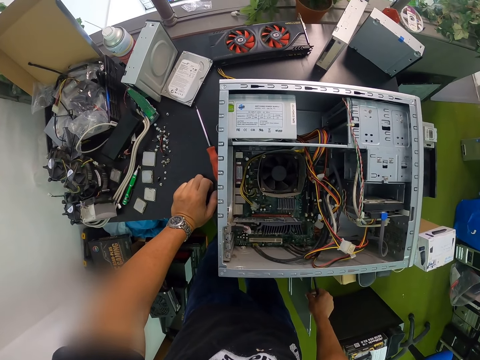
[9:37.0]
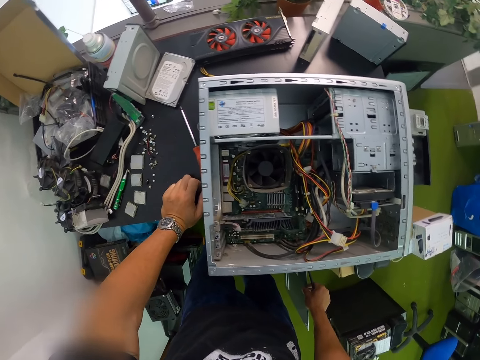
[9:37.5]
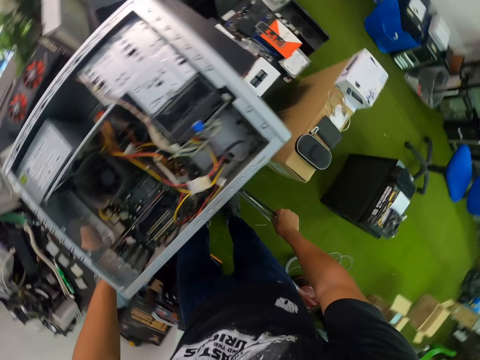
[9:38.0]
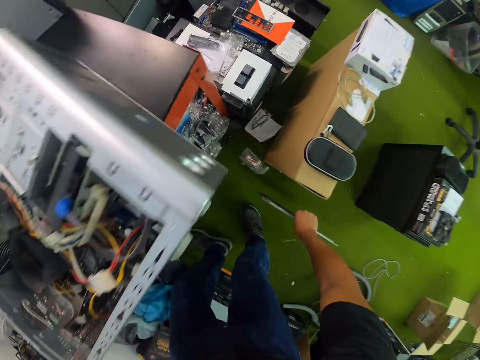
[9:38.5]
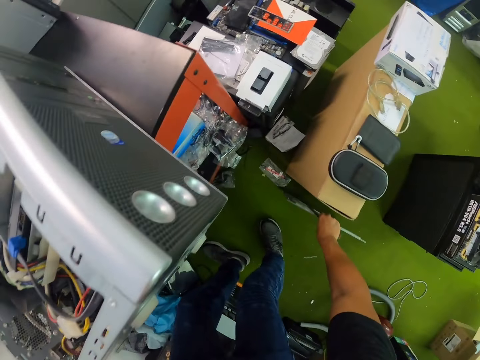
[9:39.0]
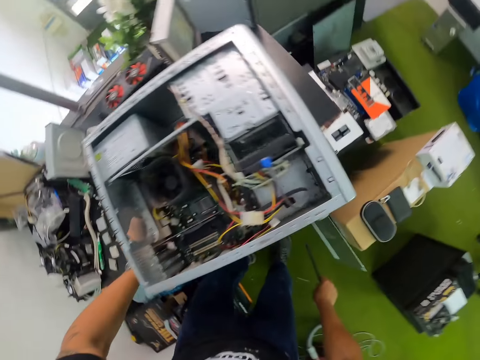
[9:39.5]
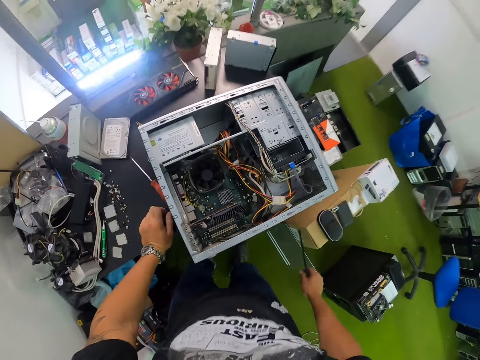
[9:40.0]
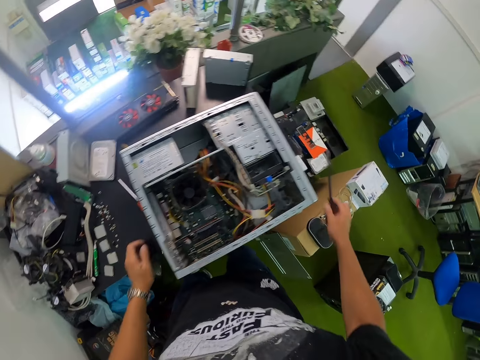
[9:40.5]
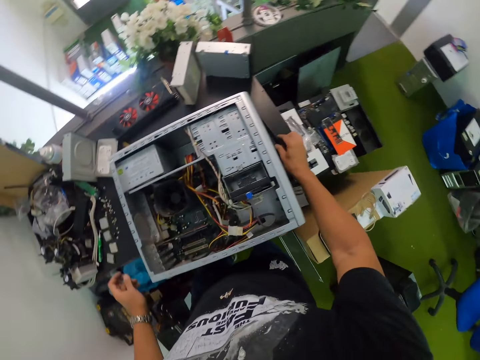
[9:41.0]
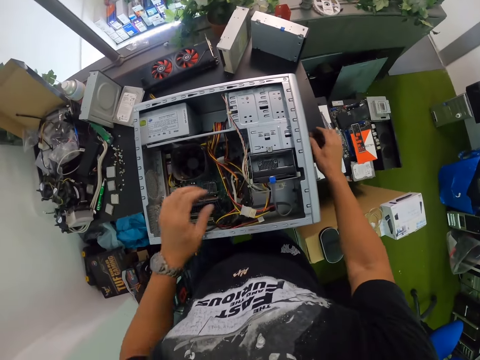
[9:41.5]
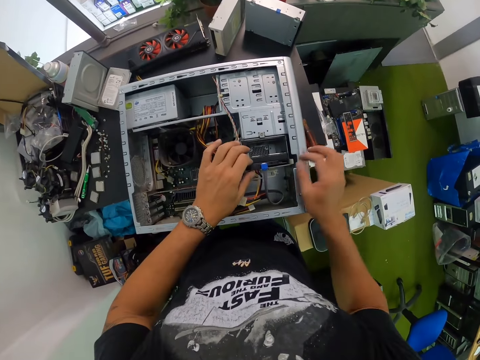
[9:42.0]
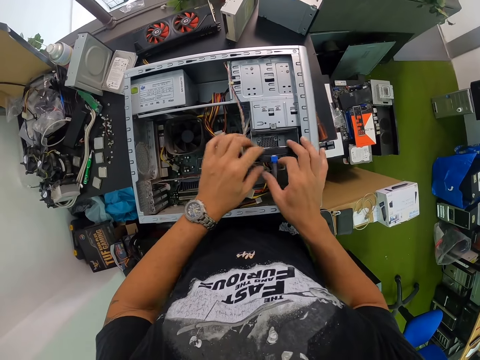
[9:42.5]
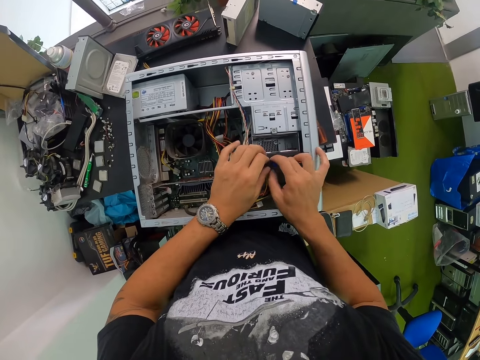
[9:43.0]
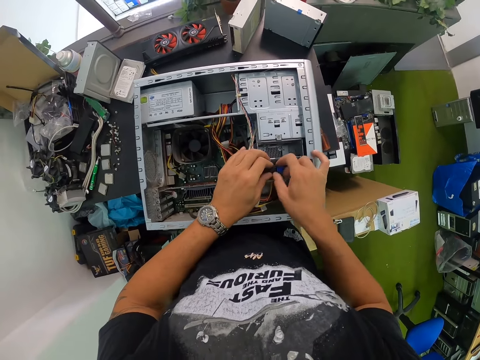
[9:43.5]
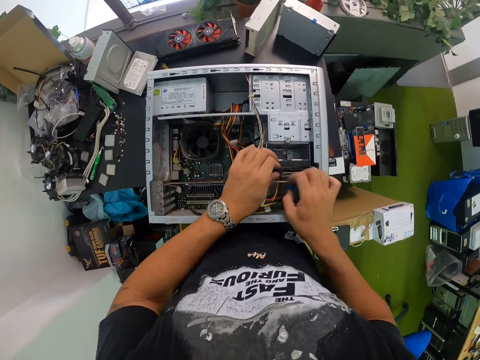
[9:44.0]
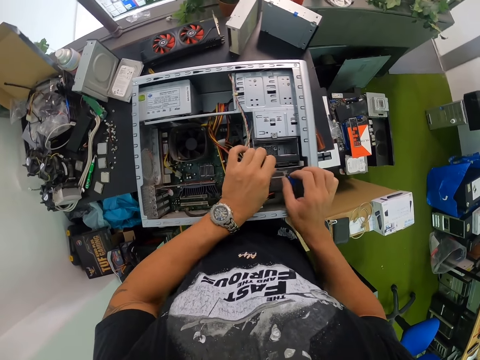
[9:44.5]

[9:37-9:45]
The camera wearer places the cover of the computer case on the floor with his right hand. He drops the screwdriver on the table with his right hand. He touches a hard drive in a CPU on the table with his left hand. He pulls a black cable in the hard drive with his left hand. He pulls a blue cable in the hard drive with his right hand. He takes out the blue cable in the hard drive with his right hand.

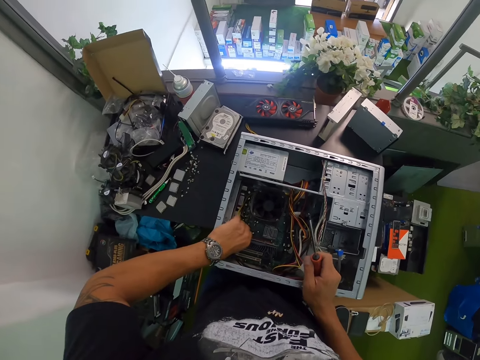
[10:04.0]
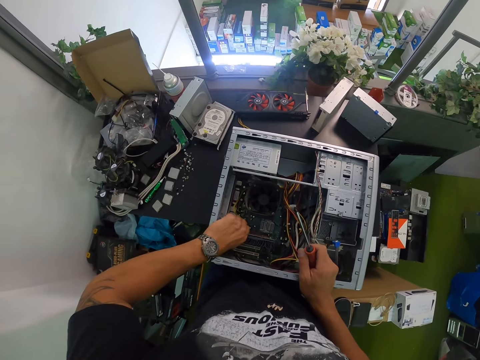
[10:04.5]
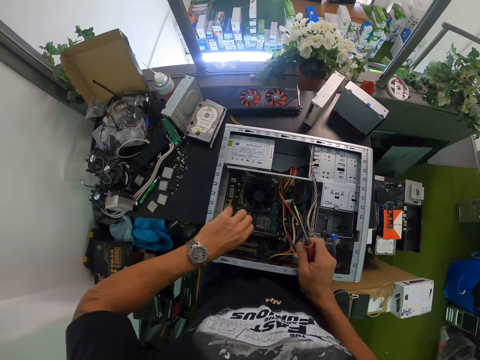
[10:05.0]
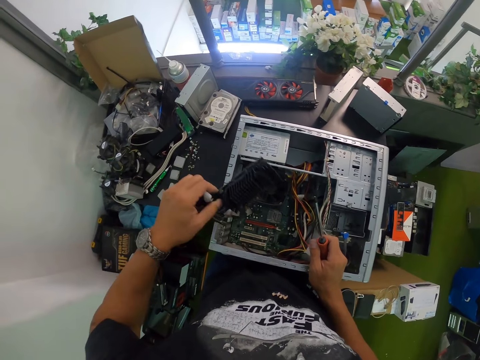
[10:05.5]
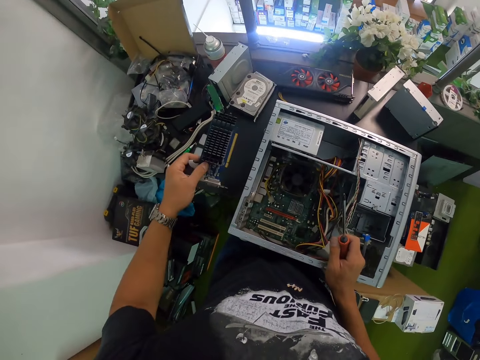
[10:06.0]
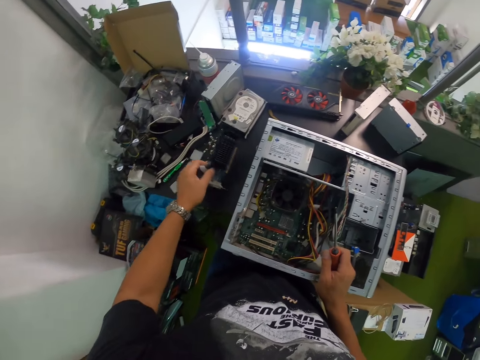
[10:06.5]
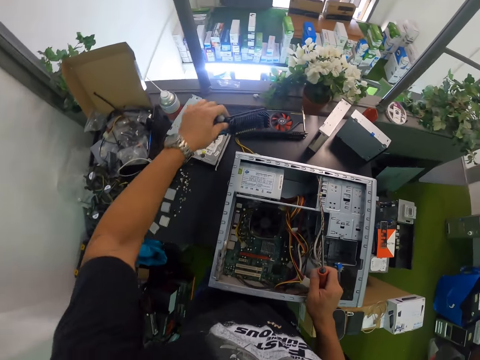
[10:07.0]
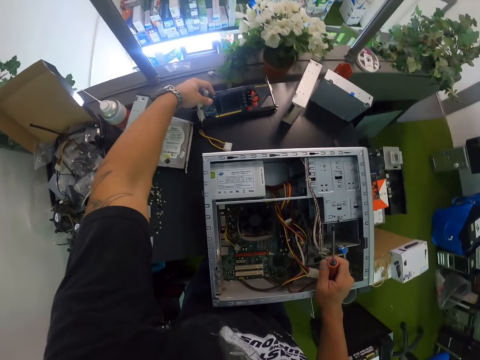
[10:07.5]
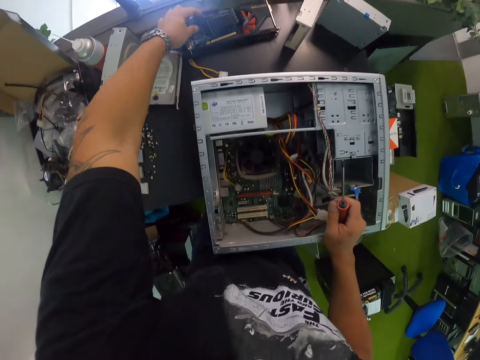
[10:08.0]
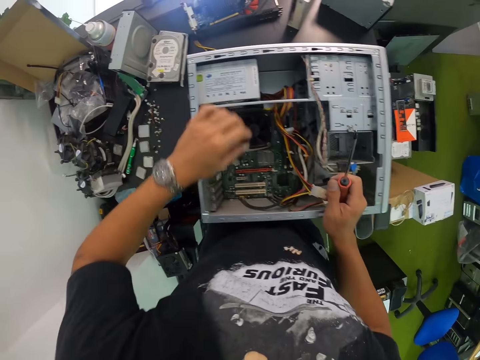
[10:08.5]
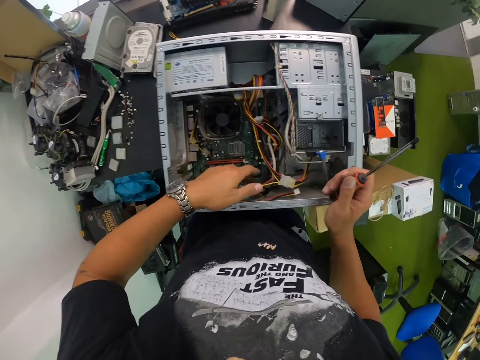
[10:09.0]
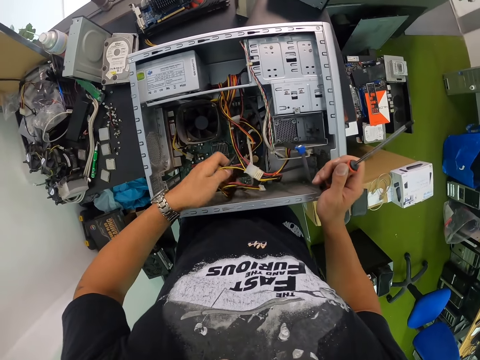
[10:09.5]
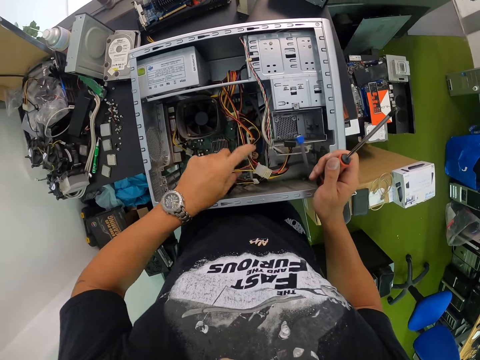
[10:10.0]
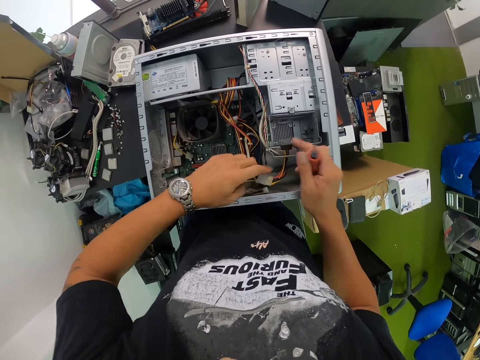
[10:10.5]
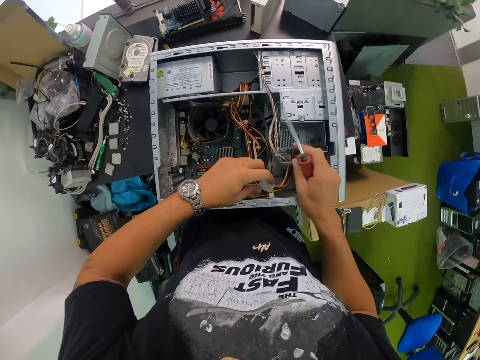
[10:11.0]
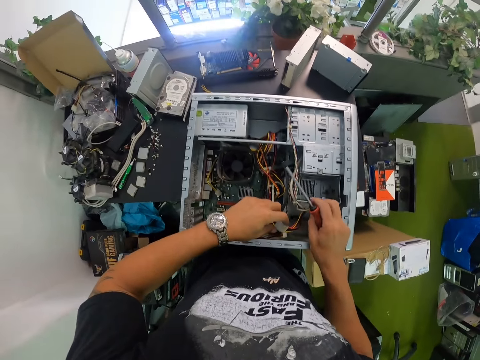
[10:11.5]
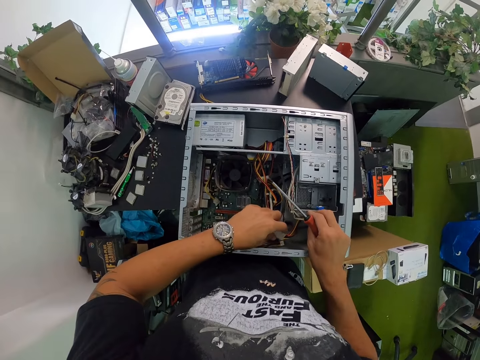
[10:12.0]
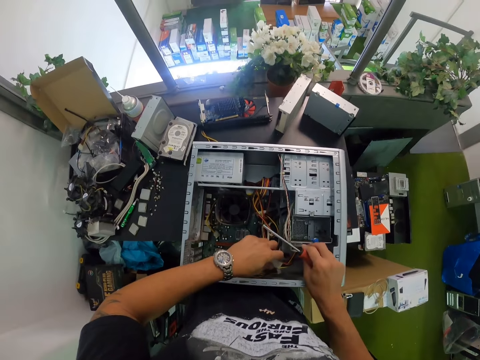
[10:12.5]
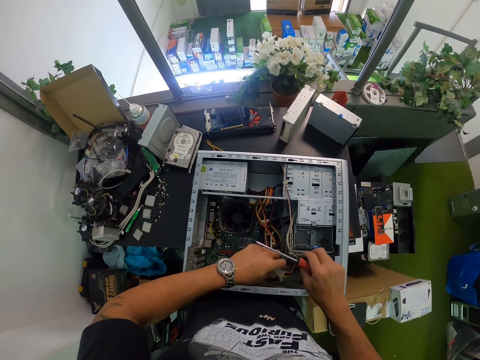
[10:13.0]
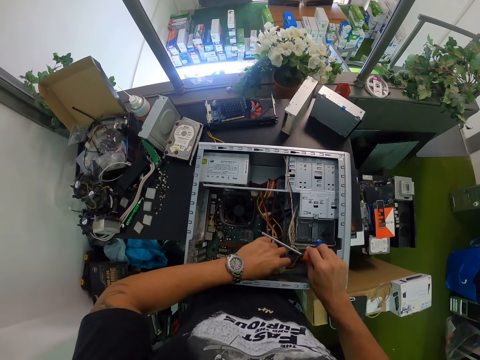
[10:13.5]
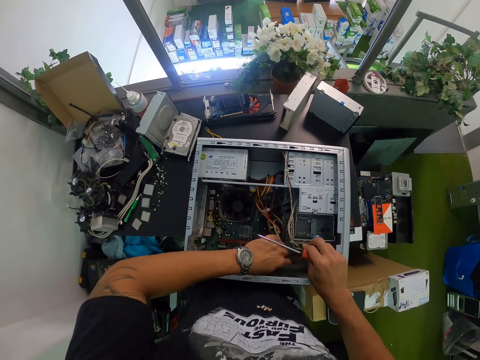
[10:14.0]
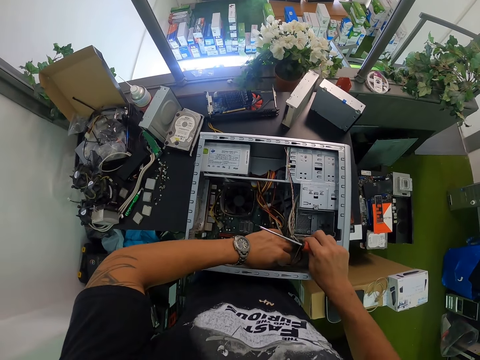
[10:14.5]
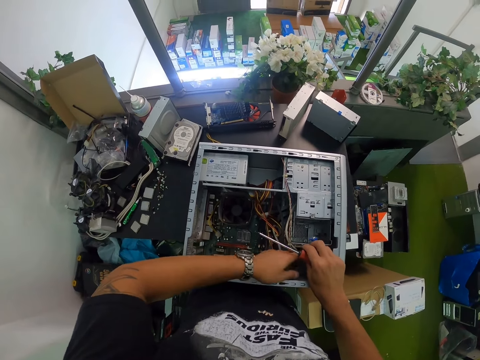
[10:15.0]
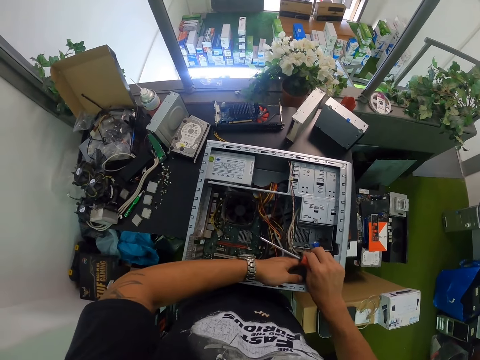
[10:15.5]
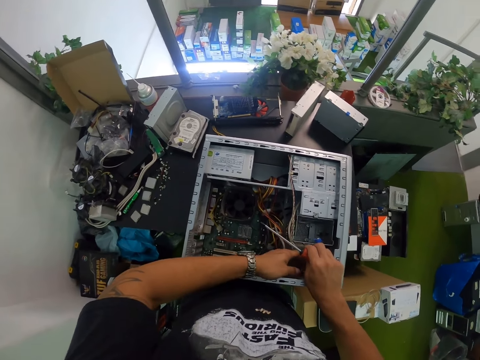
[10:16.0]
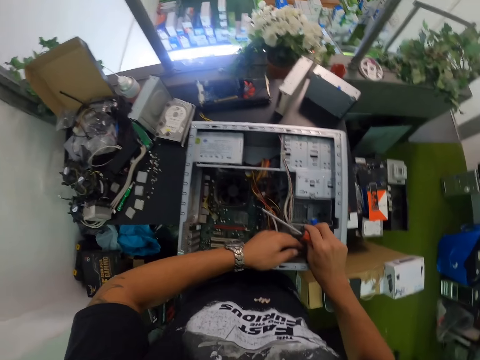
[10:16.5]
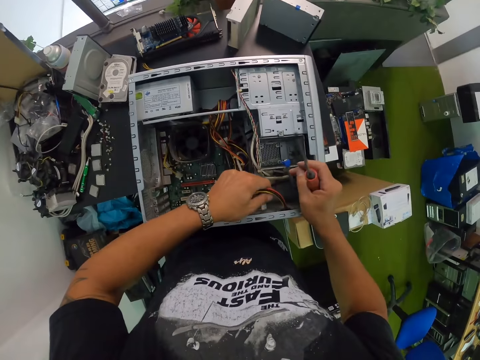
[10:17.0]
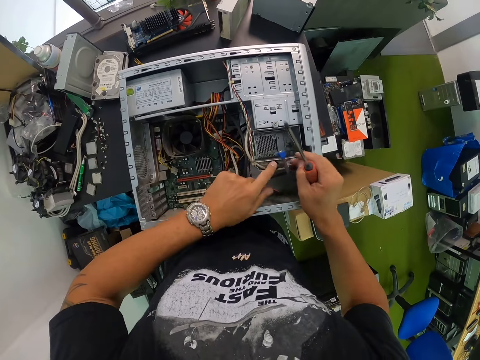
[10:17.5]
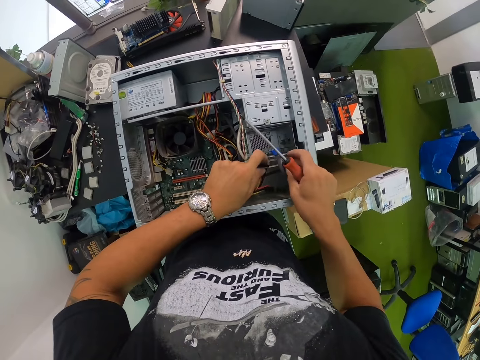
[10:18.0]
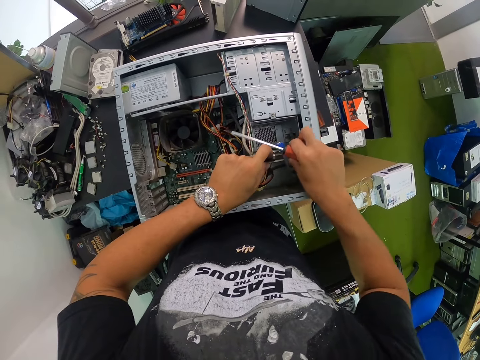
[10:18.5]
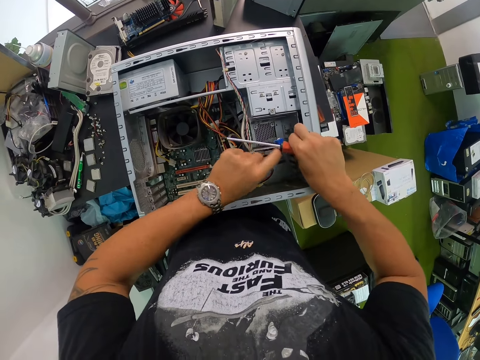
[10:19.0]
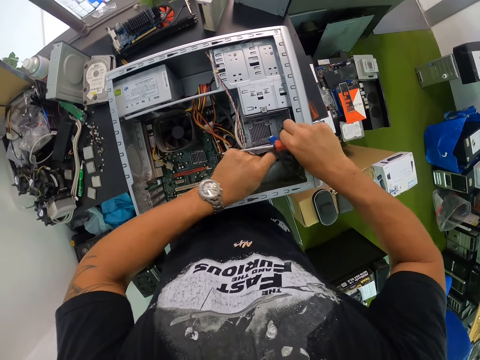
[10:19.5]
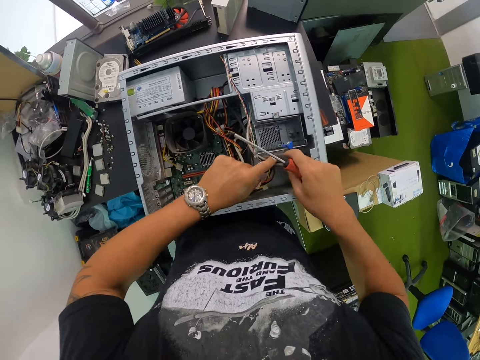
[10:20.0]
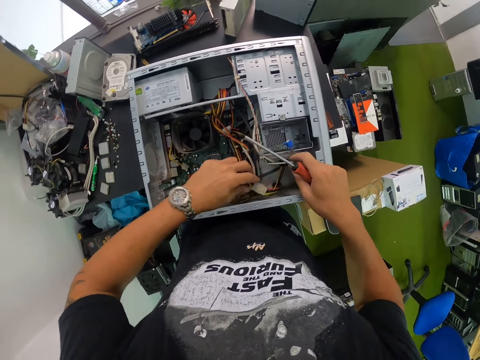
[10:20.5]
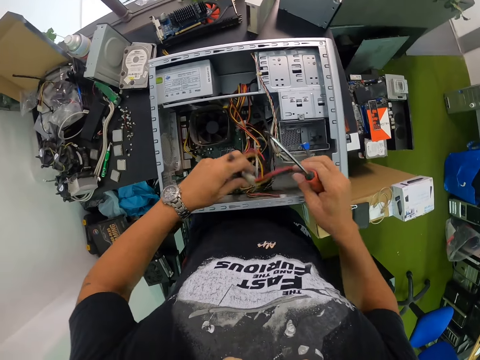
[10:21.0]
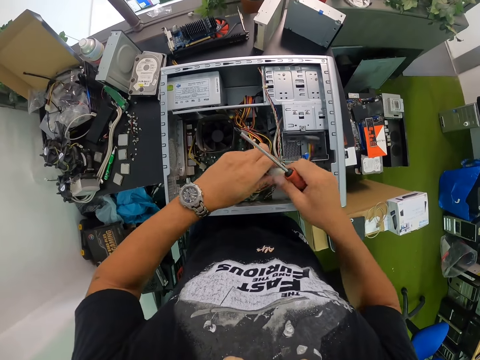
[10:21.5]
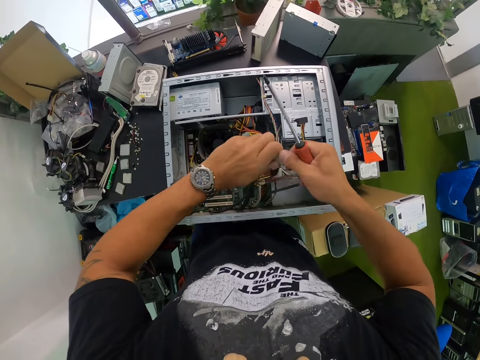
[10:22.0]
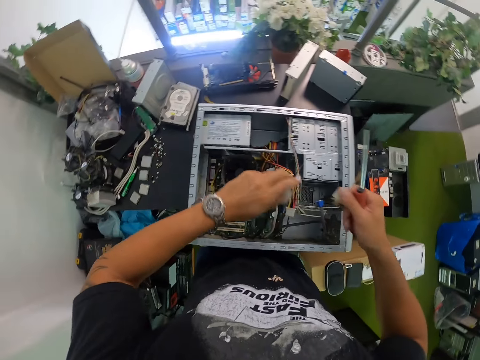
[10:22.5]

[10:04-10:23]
The camera wearer removes something with his left hand. He touches the table with his left hand. He places the video card on a fan on the table with his left hand. He holds a cable in the computer case with his left hand. He holds a cable connector in the computer case with his left hand. He adjusts the cables in the computer central processing unit. He pulls out the cable in the computer case with his left hand. He detaches the cable connector with both hands. He drops the cable into the computer case with his left hand.
